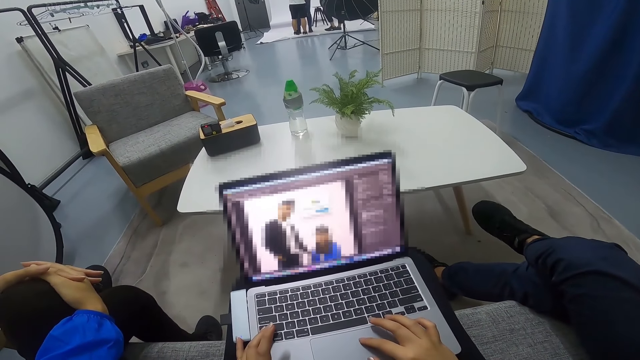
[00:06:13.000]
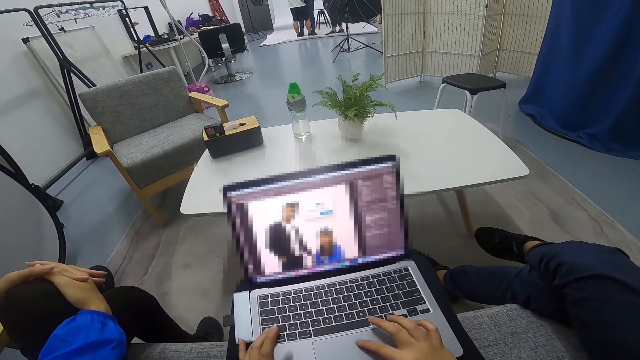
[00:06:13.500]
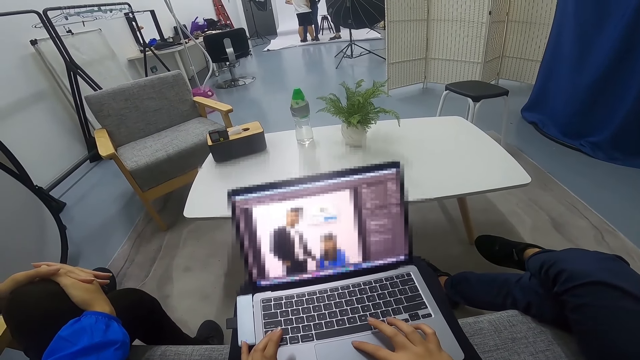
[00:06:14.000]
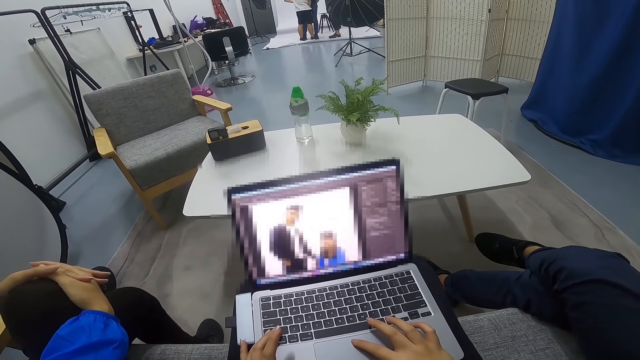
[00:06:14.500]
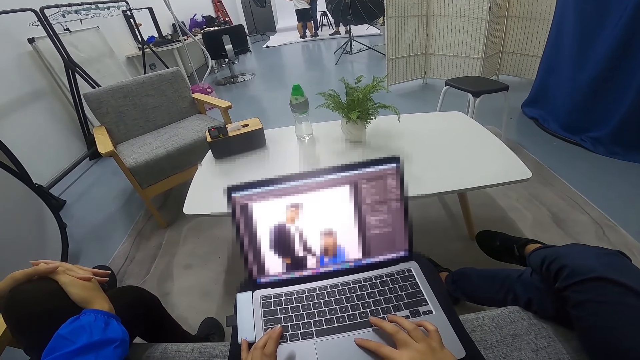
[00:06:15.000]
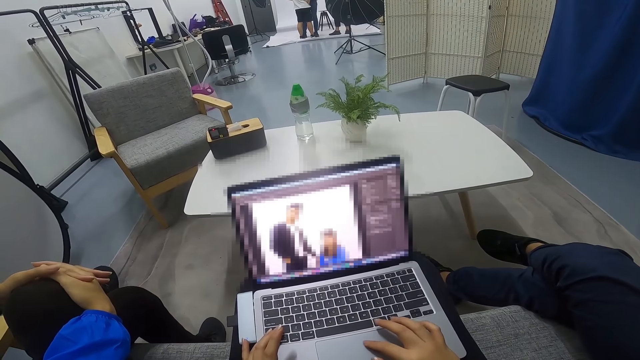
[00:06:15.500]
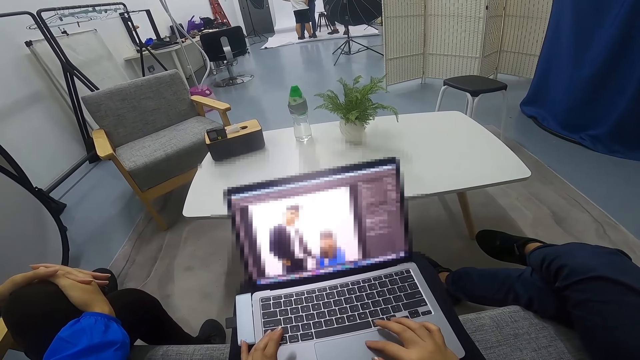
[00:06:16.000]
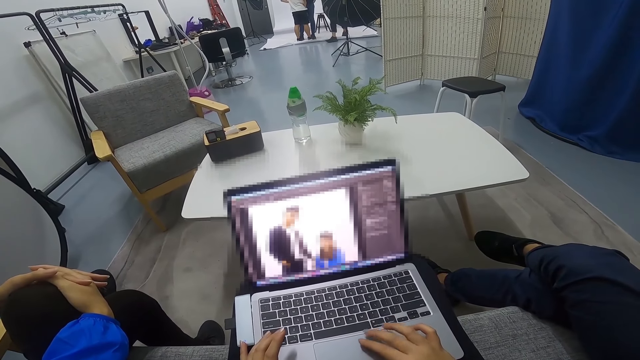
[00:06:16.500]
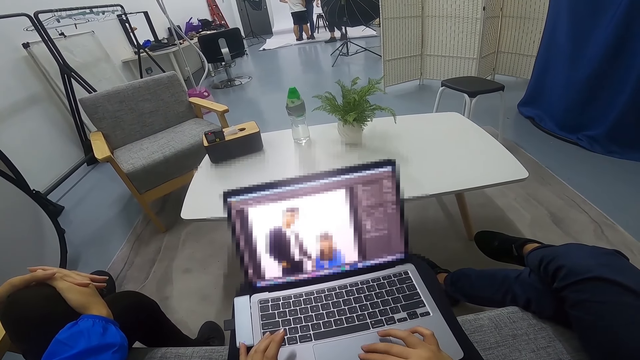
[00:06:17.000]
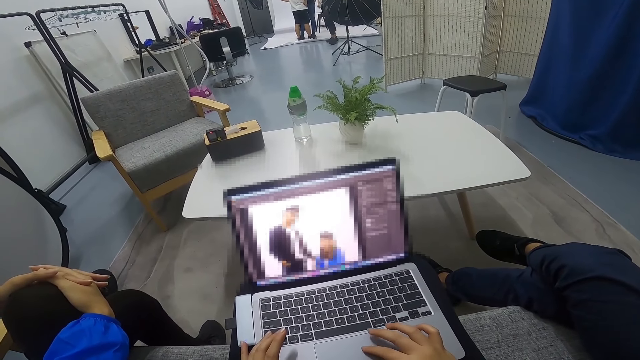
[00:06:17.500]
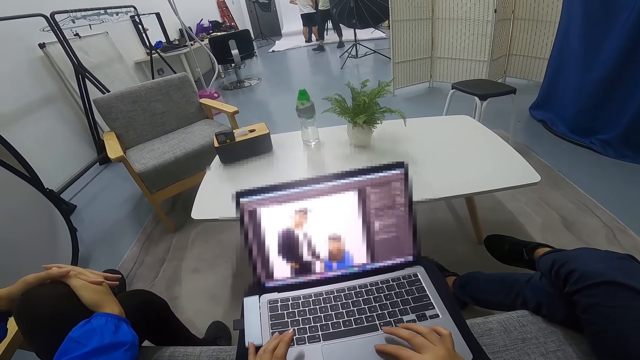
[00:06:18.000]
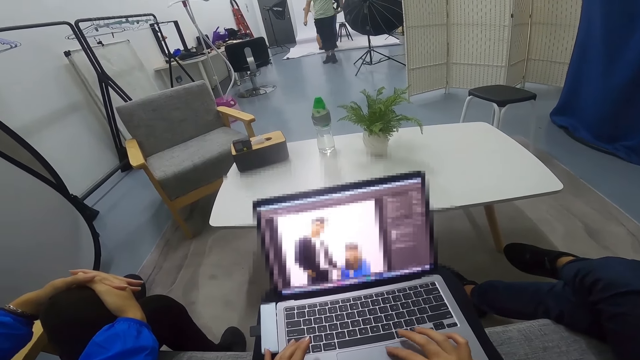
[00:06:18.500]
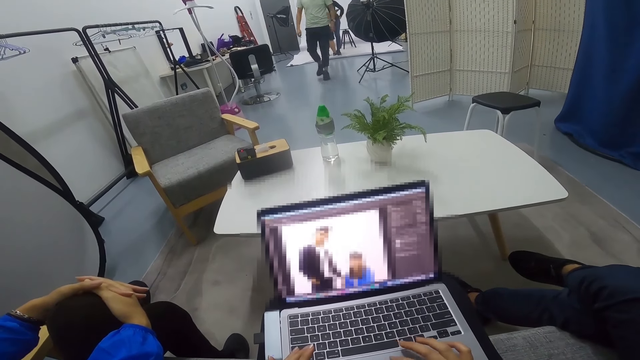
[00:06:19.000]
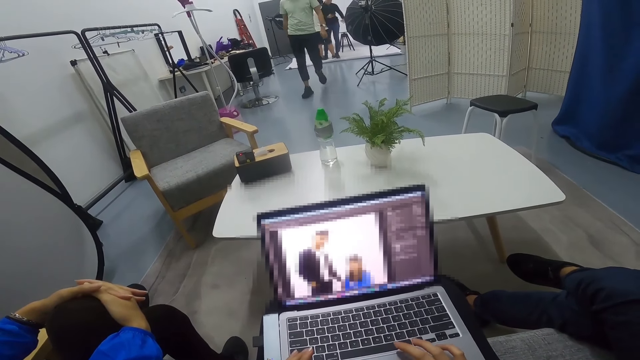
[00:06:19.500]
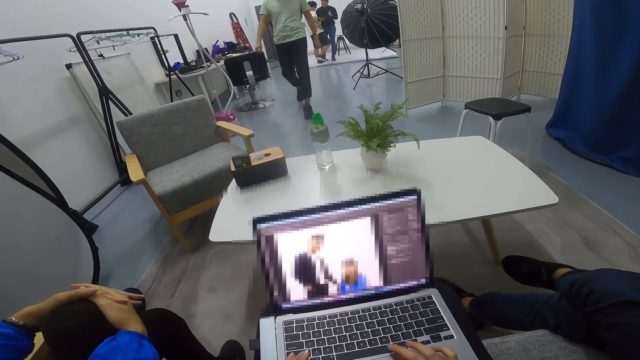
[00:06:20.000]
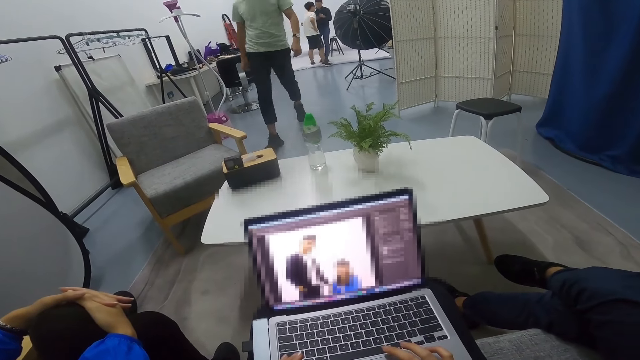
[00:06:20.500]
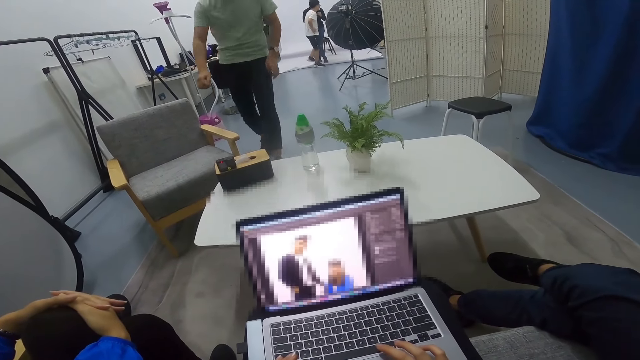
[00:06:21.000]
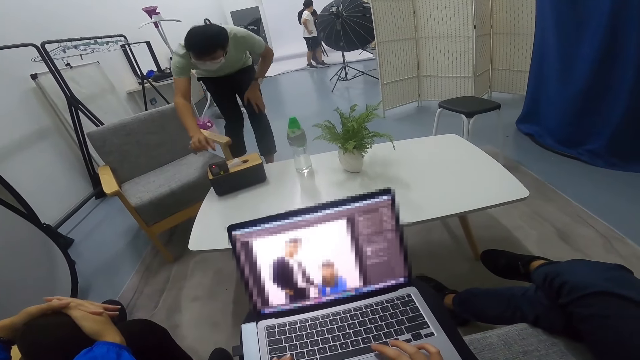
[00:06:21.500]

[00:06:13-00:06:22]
A man walks to the table in the room. The man comes close to the camera wearer.

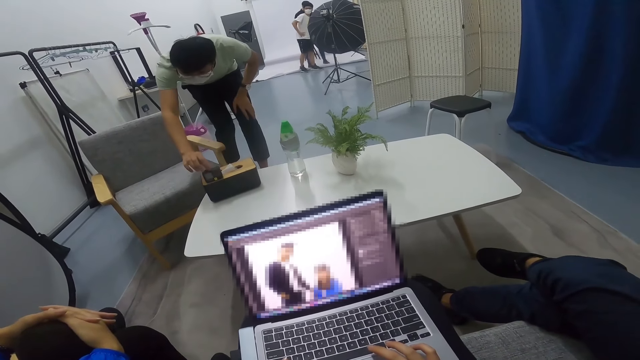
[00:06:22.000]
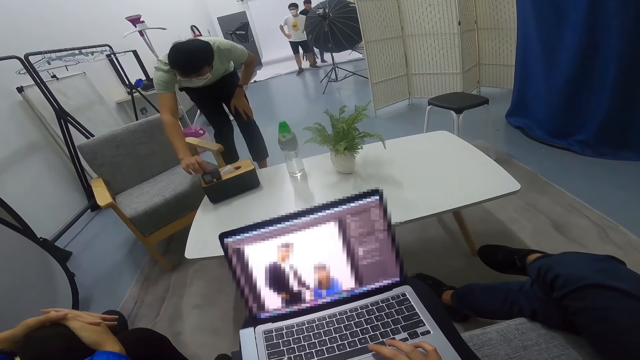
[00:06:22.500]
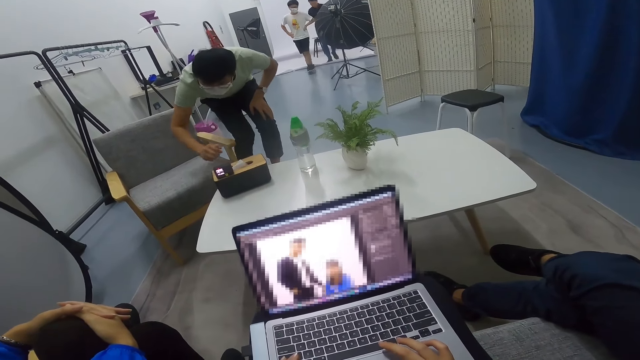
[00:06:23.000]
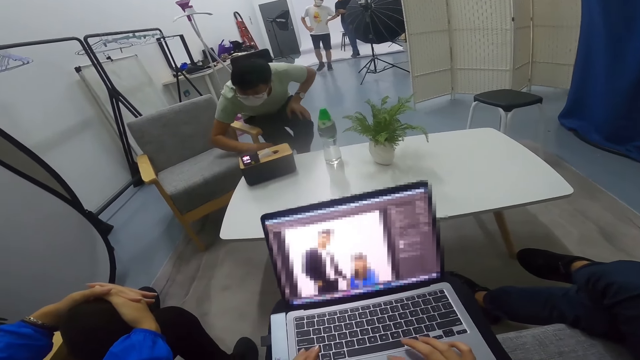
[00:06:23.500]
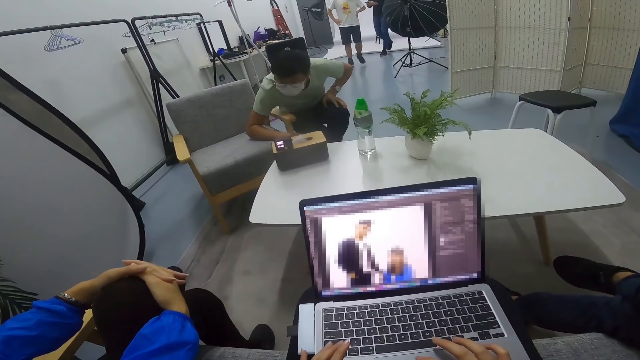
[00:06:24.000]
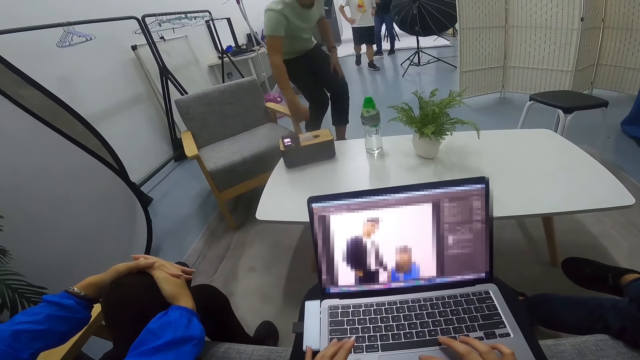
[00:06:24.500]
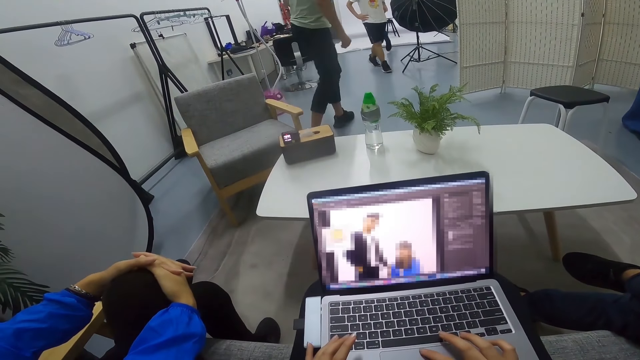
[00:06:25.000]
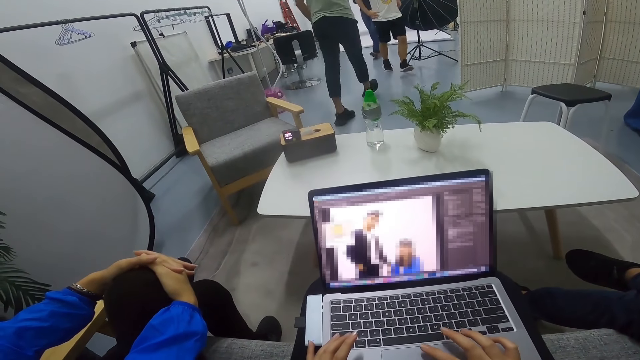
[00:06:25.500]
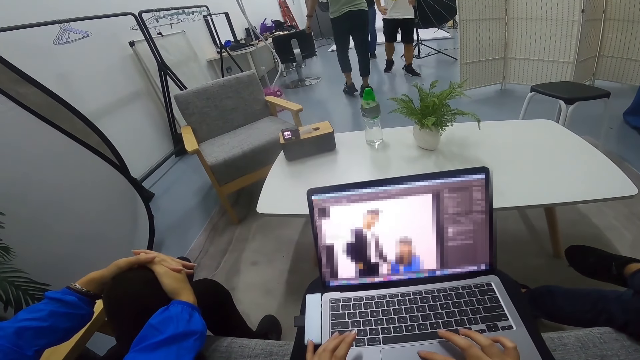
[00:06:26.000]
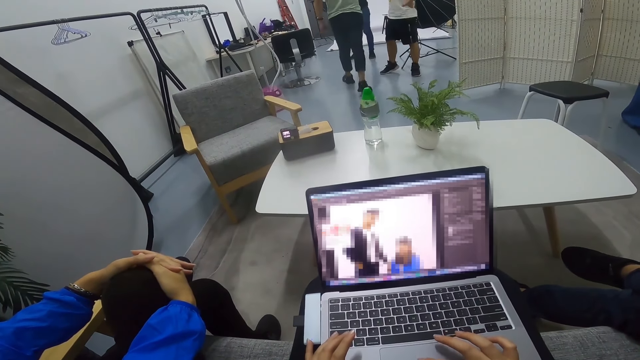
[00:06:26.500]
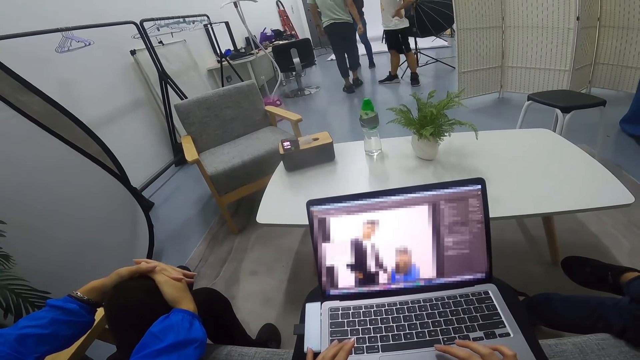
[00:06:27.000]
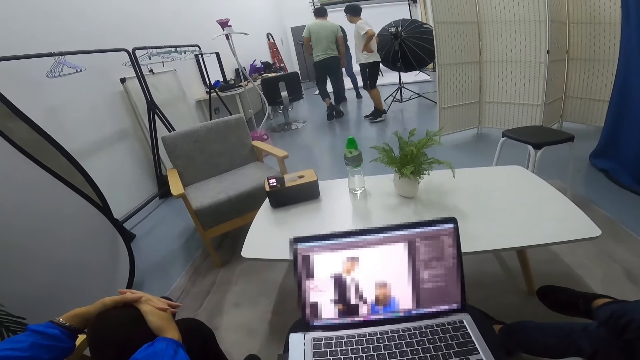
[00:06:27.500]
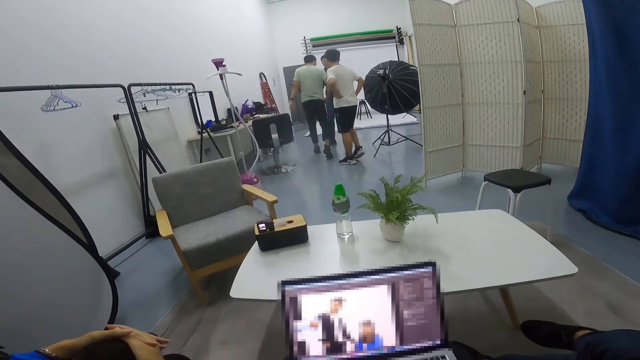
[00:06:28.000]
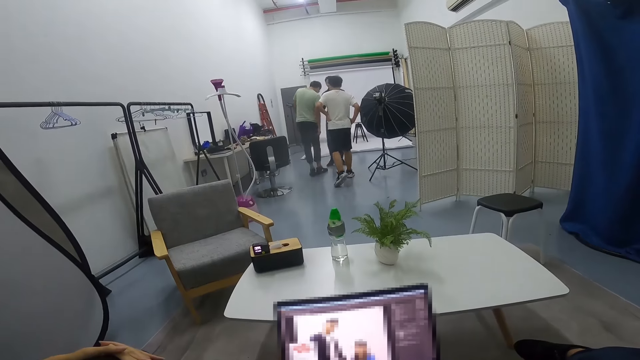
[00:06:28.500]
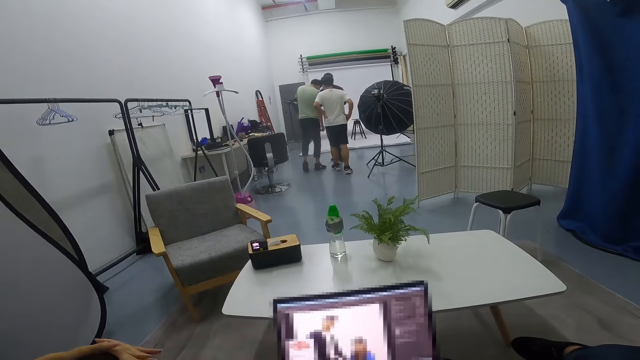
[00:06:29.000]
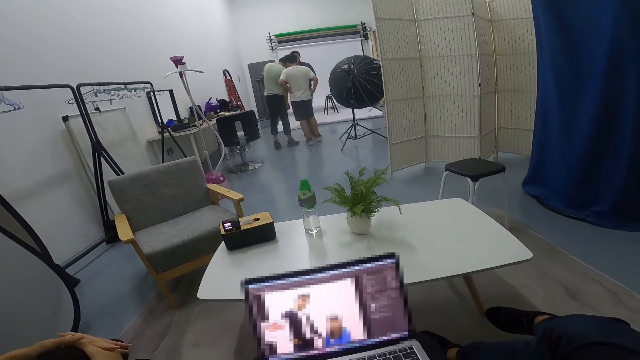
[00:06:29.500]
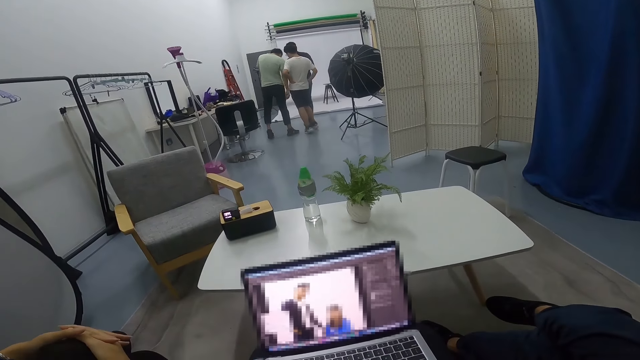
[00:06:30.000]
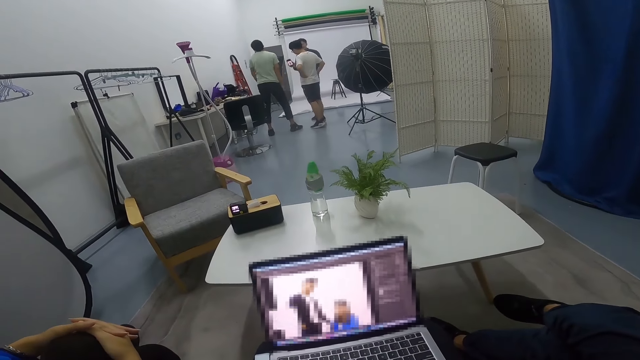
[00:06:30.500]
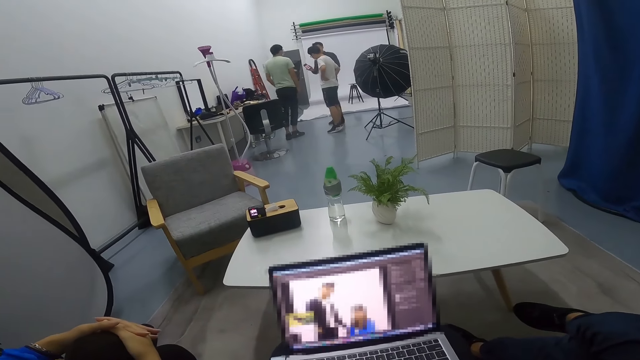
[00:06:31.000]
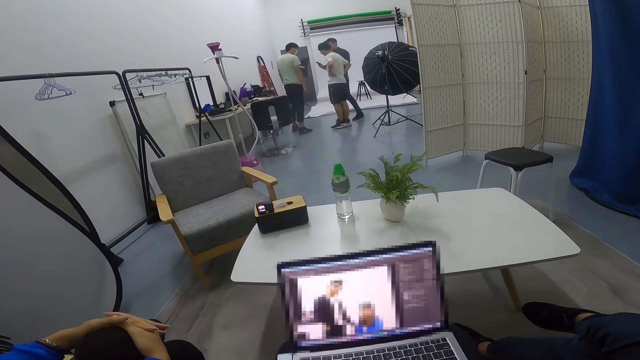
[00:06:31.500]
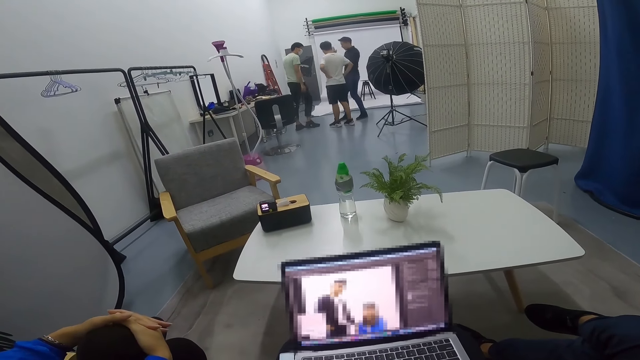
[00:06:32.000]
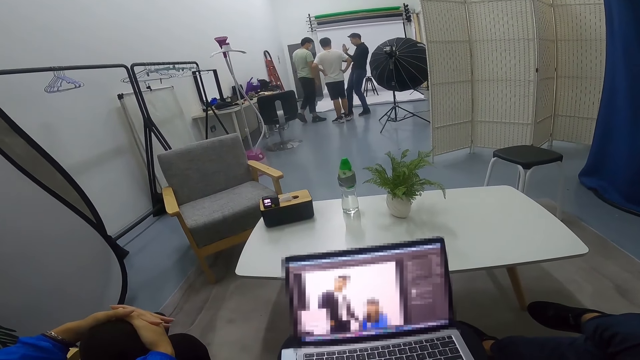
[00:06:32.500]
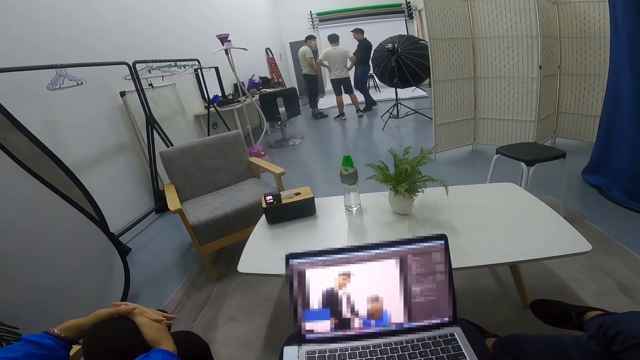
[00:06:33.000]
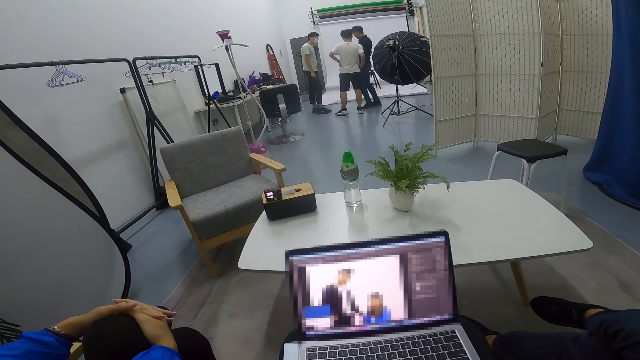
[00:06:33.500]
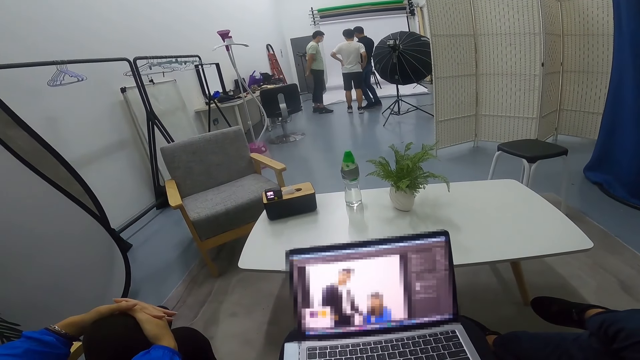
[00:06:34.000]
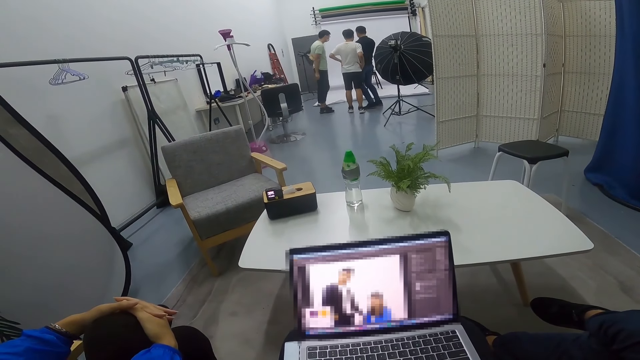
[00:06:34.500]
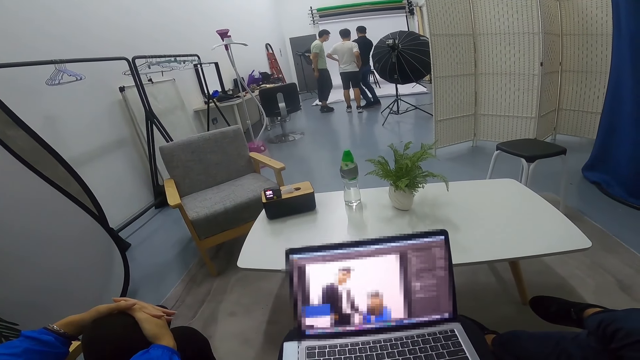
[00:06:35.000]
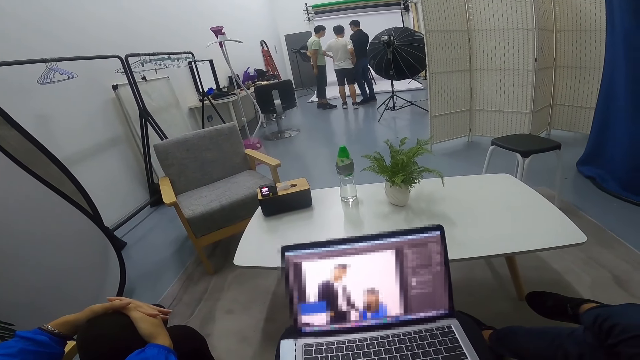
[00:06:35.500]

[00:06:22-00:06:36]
The man touches something on the table. The man looks on the object. A second man and a third man walk toward the first man in the room. The first man walks back to the second man and the third man, to the other part of the room. A person walks around the house. The third man and the second man walk back with the first man. The first man converses with the third man and the second man. The camera wearer operates the laptop. Another person looks on a phone. The second man converses with the third man and the first man.
